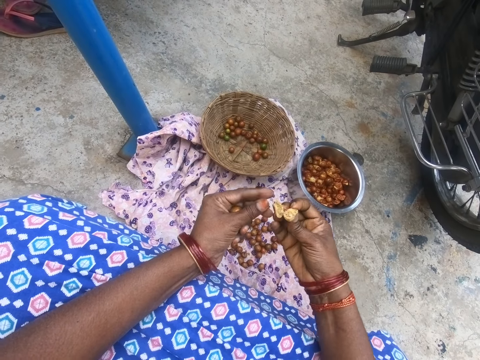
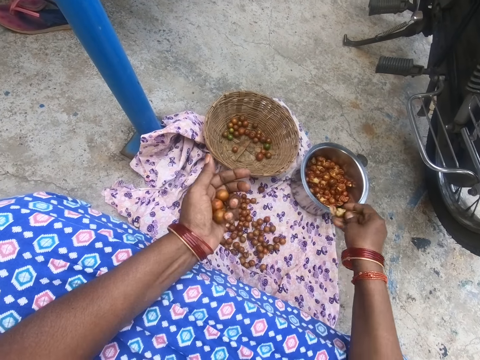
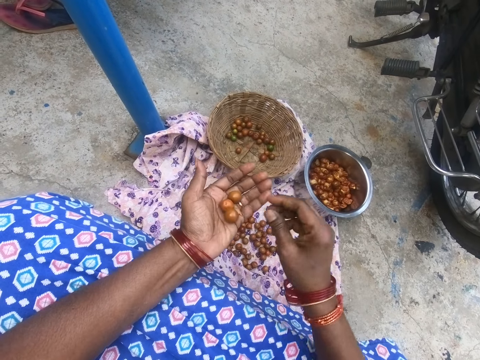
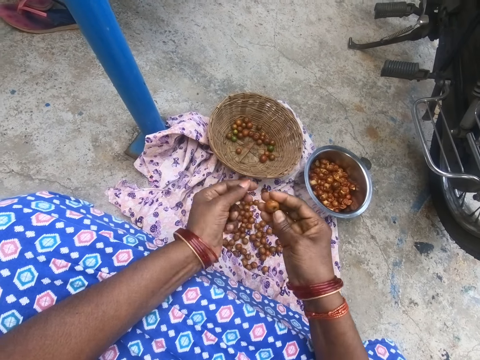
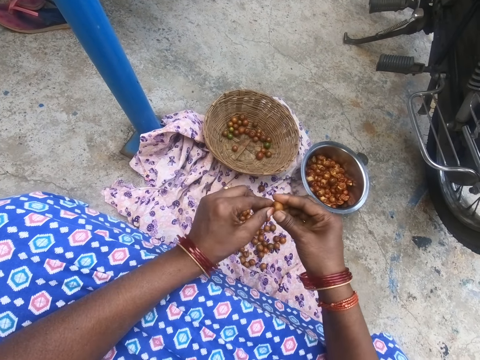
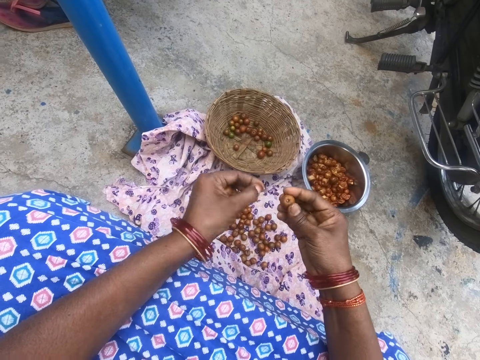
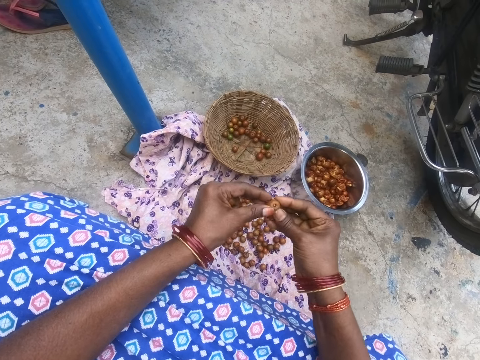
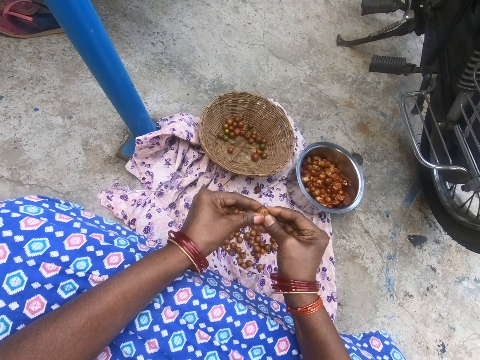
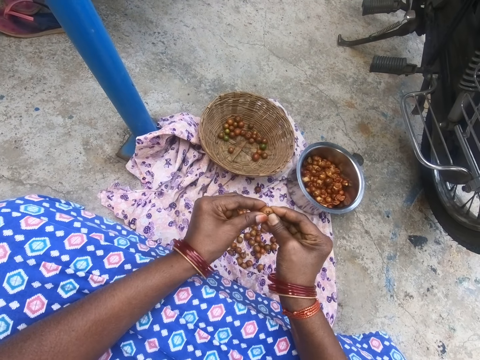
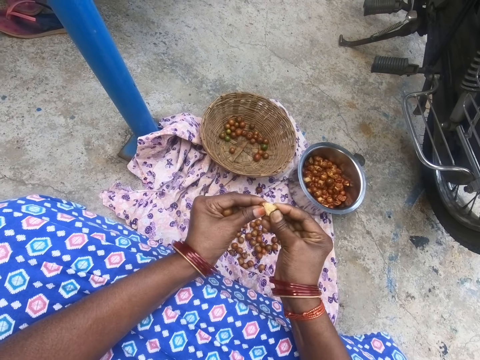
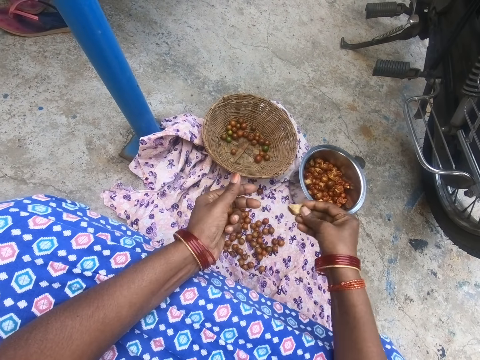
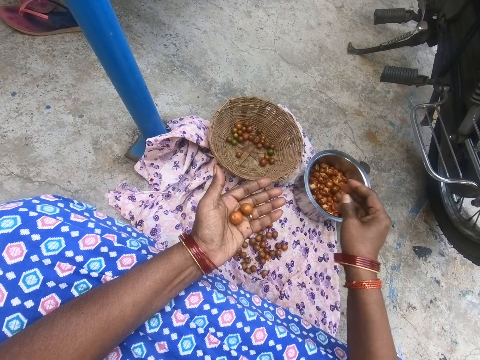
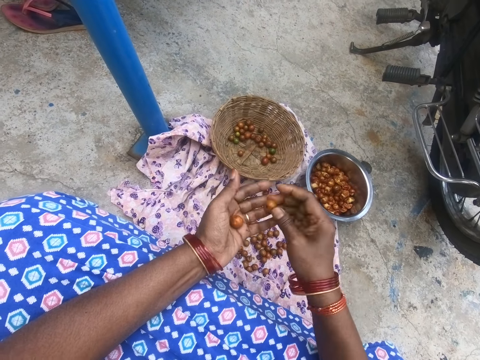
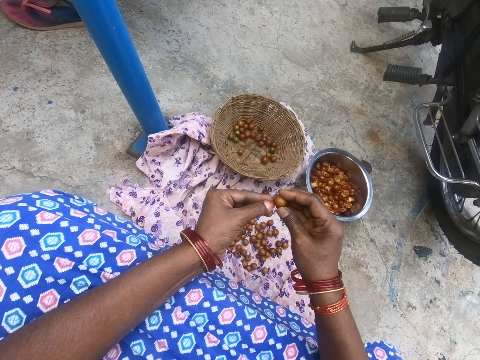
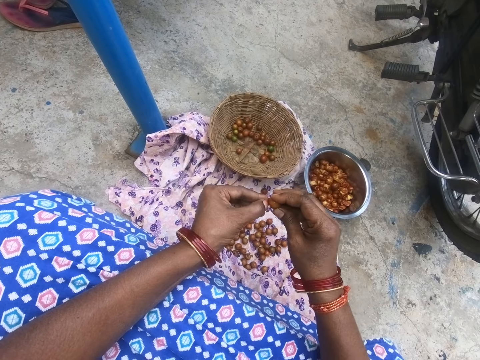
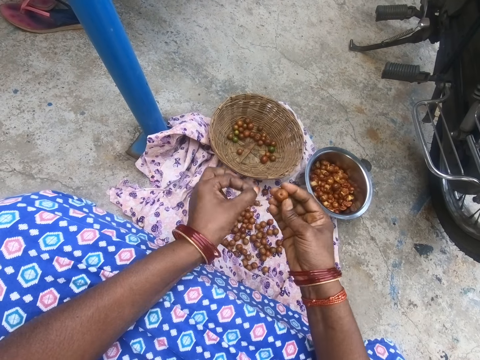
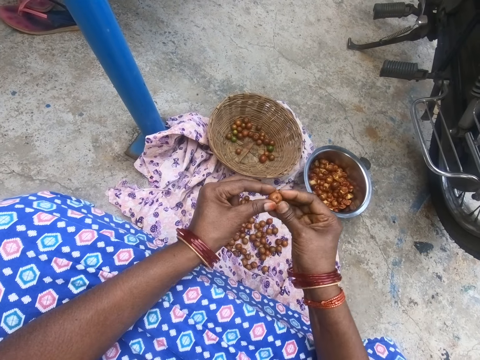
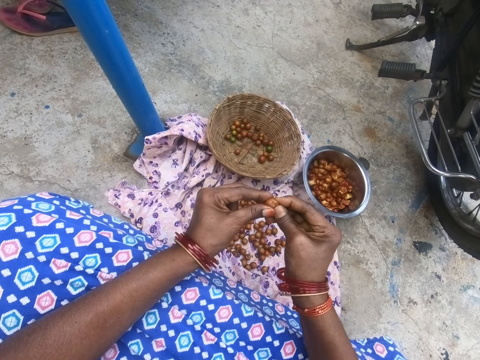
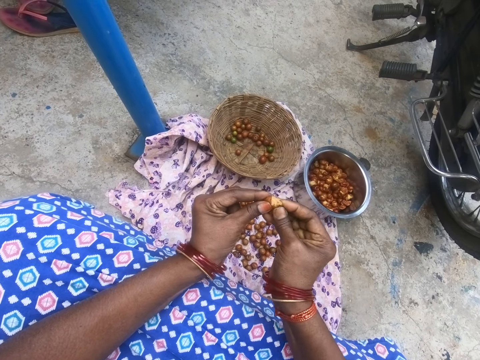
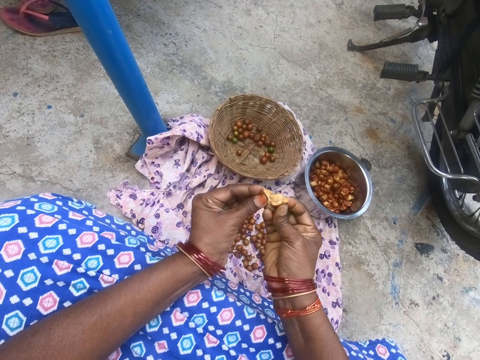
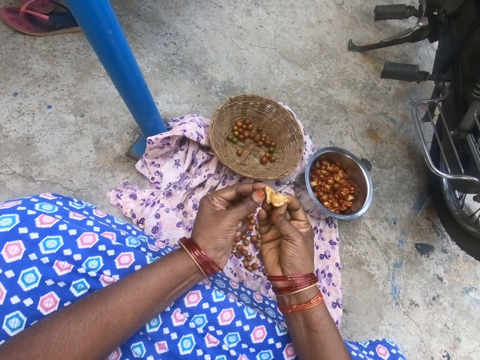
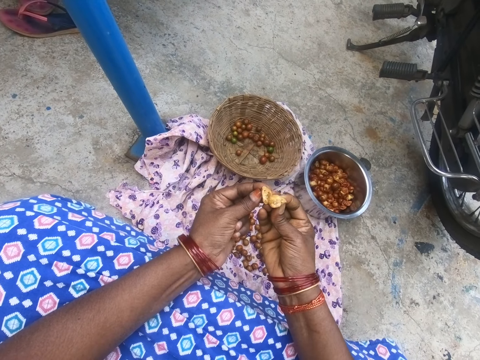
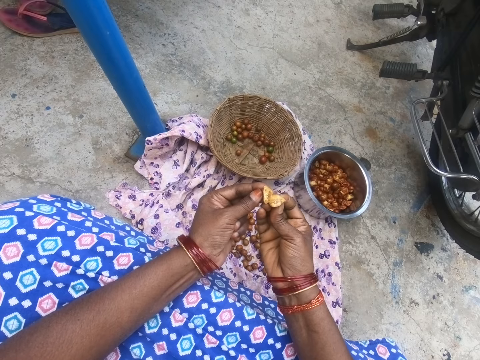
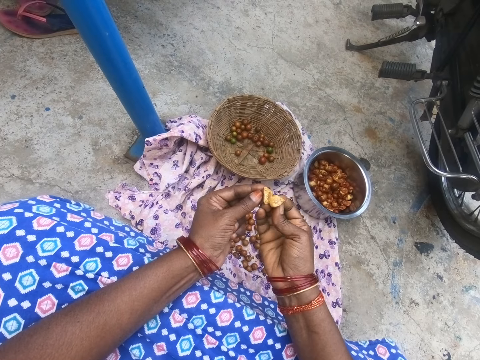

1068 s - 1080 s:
The camera wearer drops the cape gooseberry in the pot. They pick a cape gooseberry. They prepare fruits. They peel the cape gooseberry and cut a cape gooseberry with hands. They drop the cape gooseberry in the pot. They pick a cape gooseberry and peel the cape gooseberry. They prepare fruits. They cut a cape gooseberry with hands.

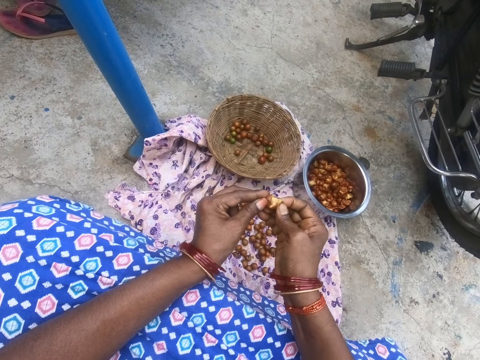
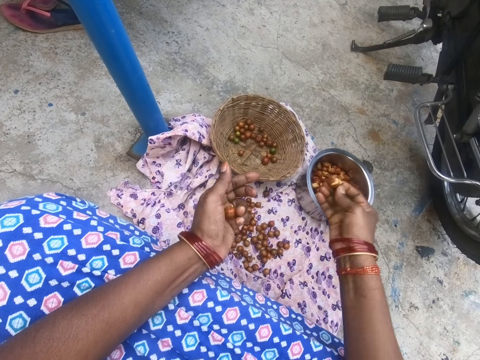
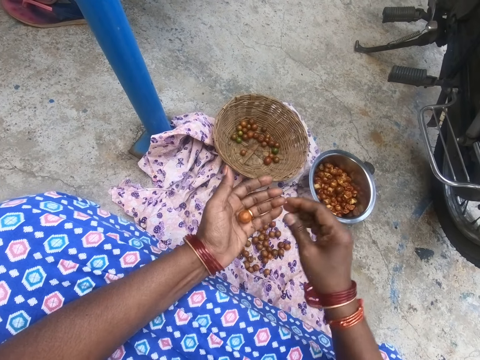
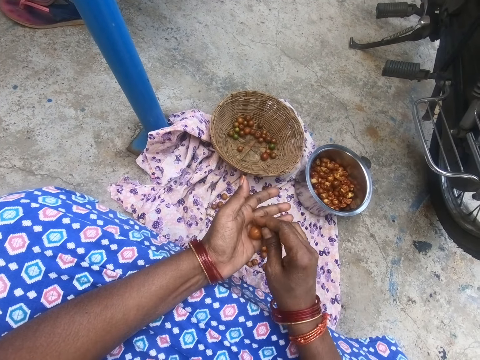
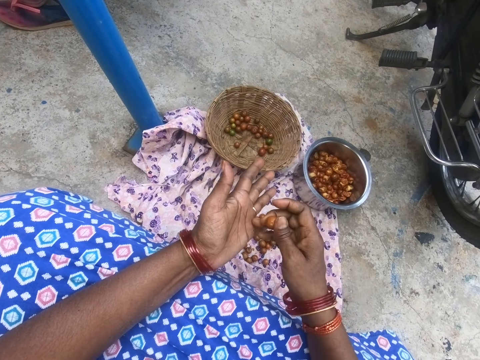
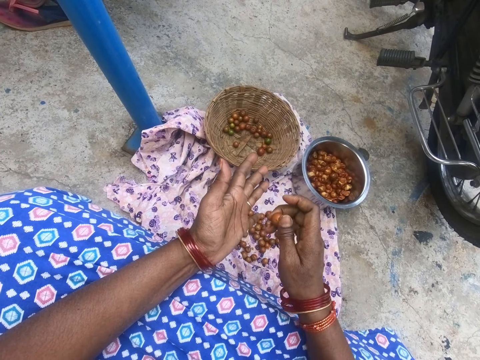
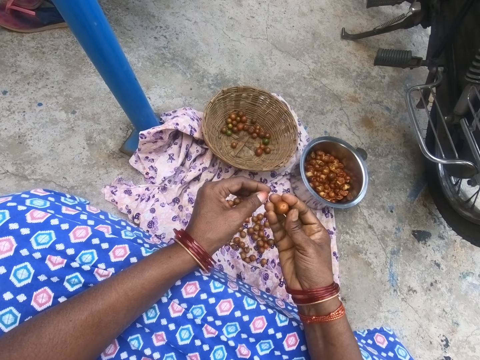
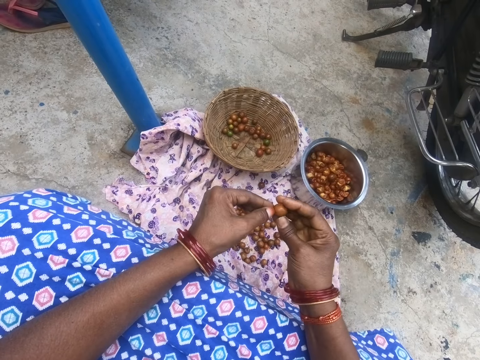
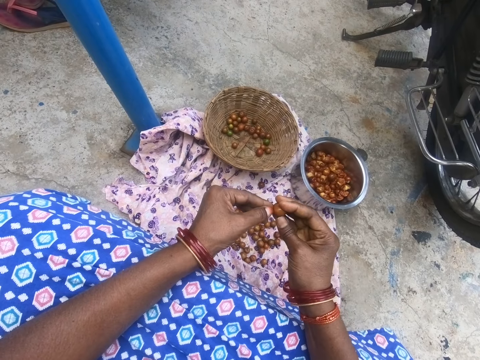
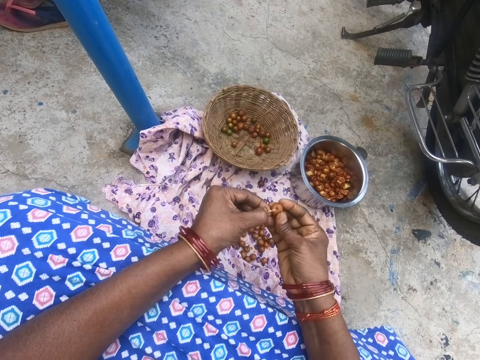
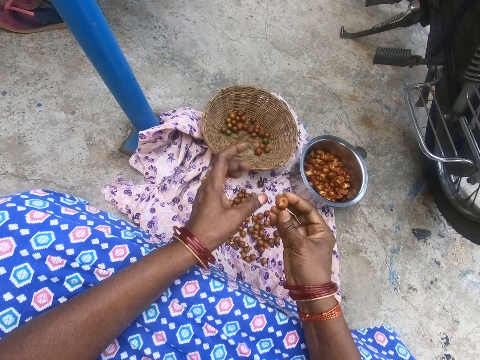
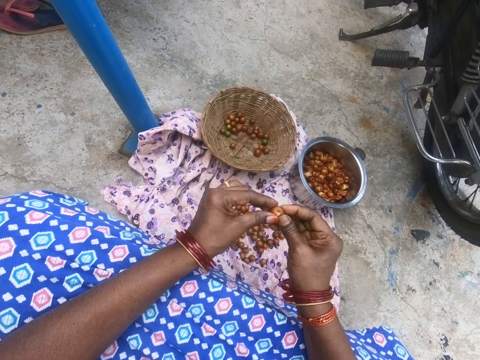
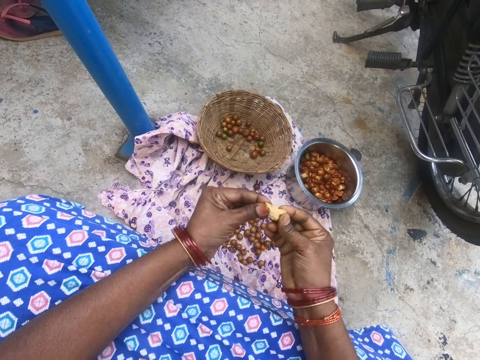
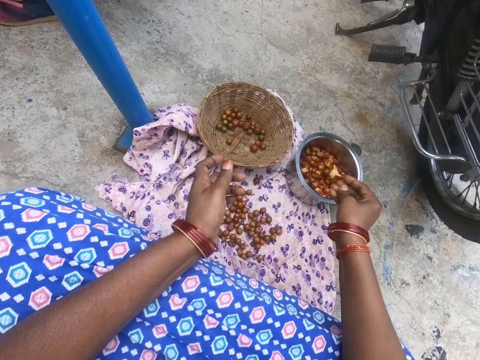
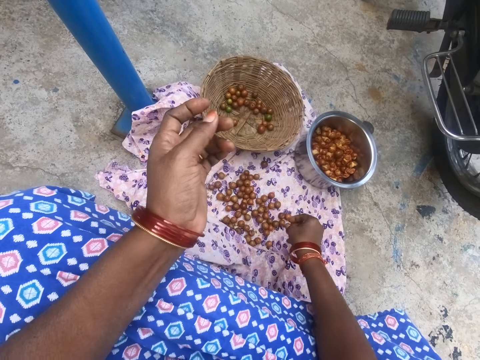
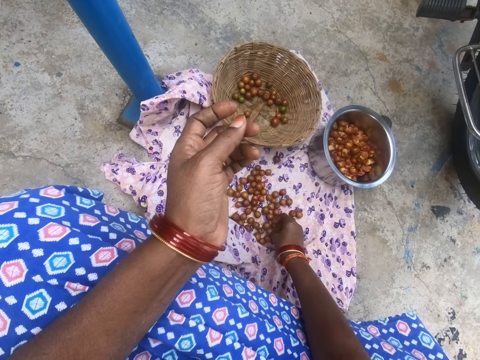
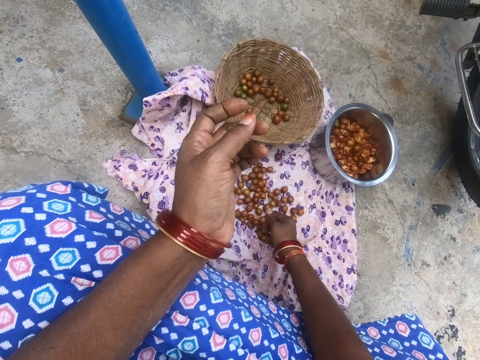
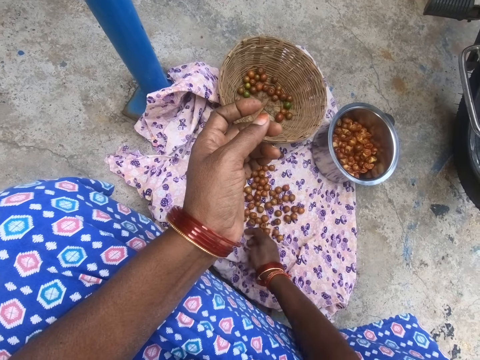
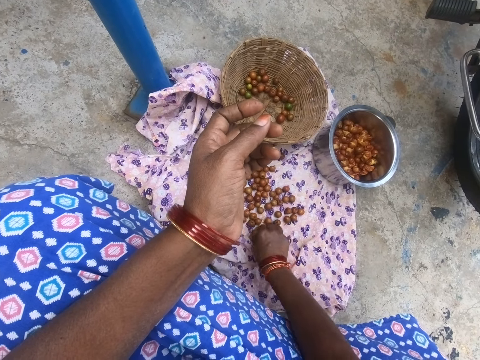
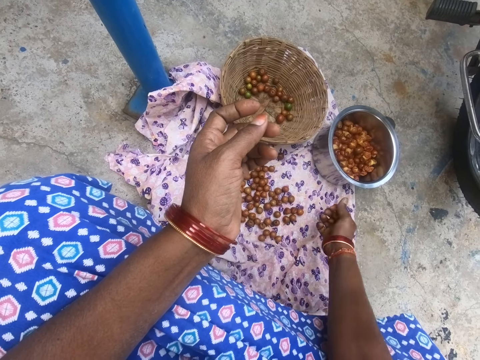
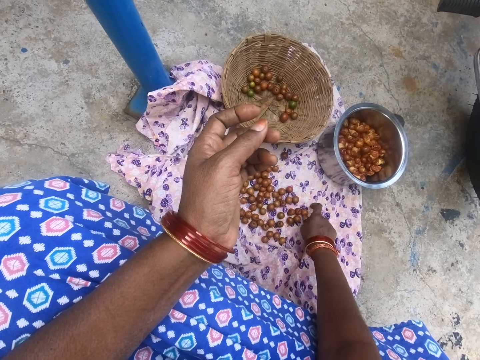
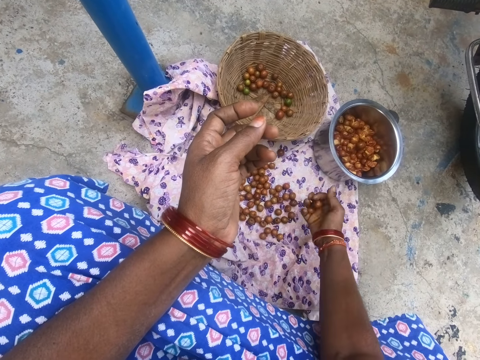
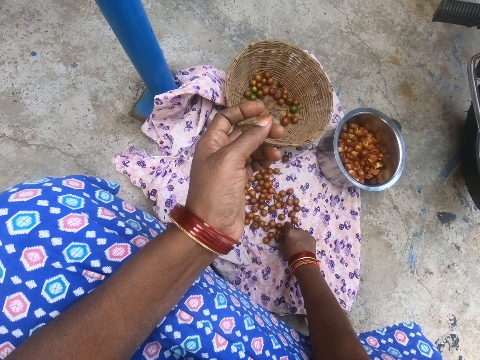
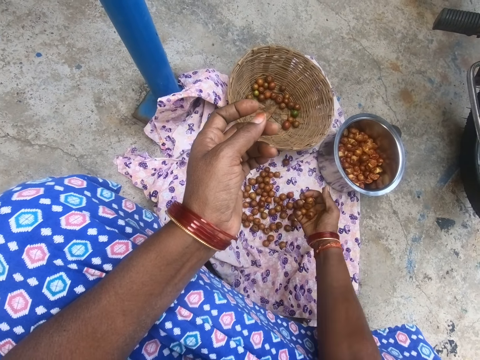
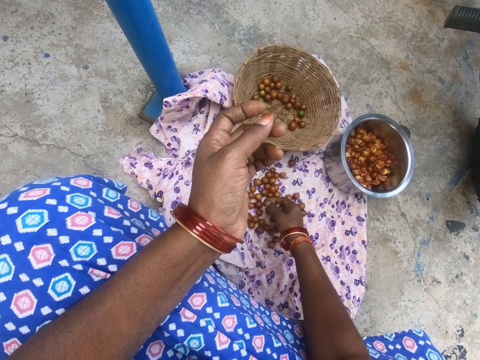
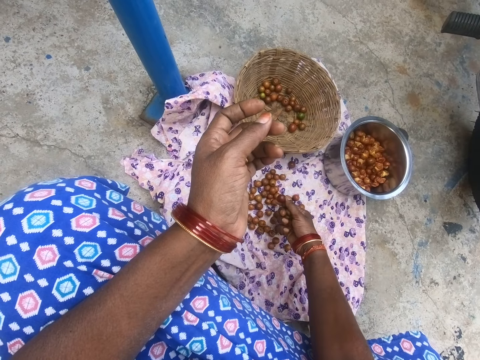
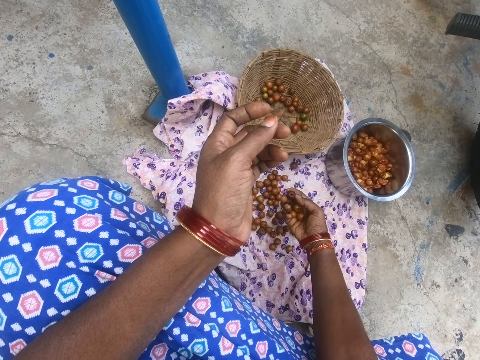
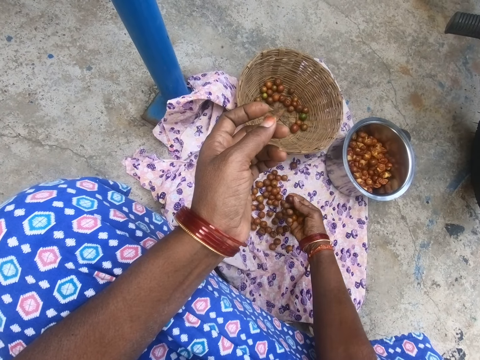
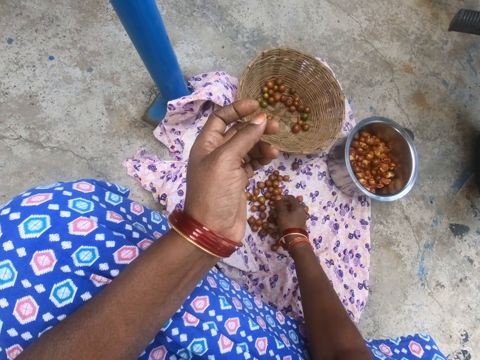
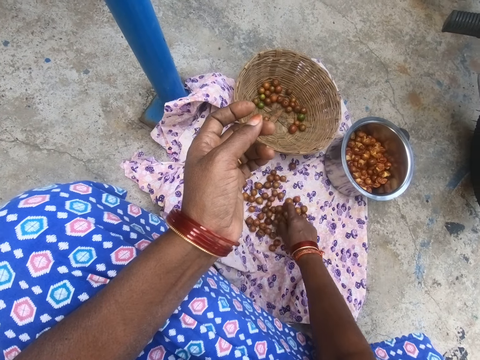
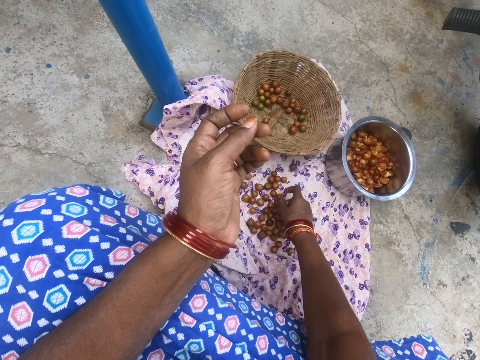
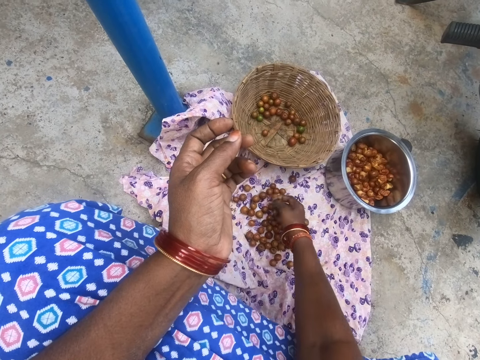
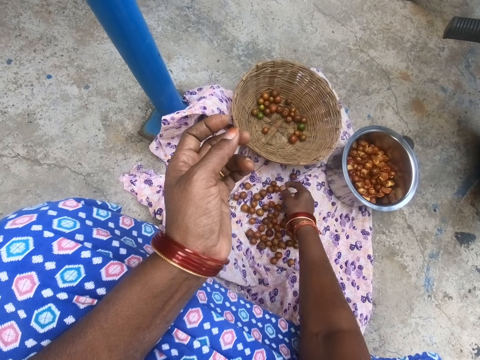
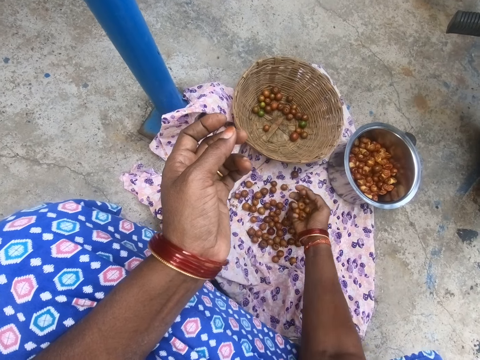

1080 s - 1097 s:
The camera wearer drops the cape gooseberry in the pot. They pick a cape gooseberry. They scratch the left palm. They prepare fruits. They peel the cape gooseberry and cut a cape gooseberry with hands. They drop the cape gooseberry in the pot. They pick the cape gooseberries. They take longan on the fabric.
